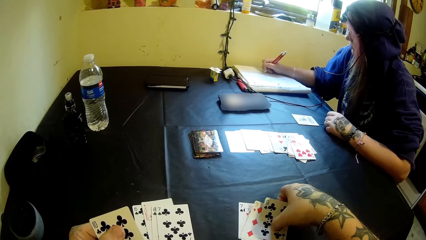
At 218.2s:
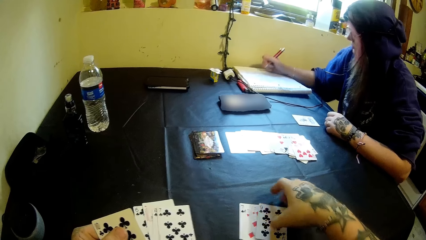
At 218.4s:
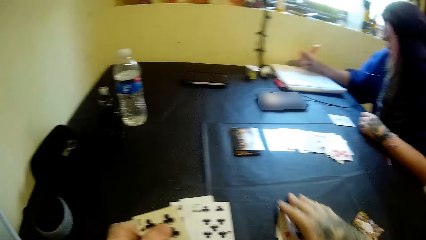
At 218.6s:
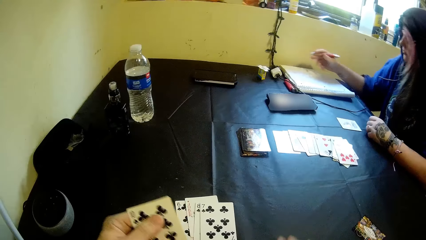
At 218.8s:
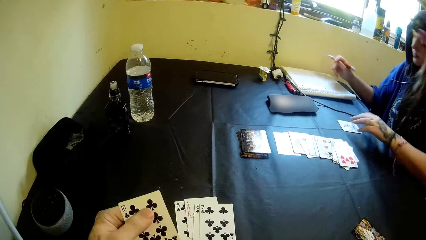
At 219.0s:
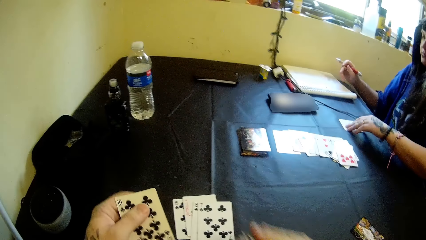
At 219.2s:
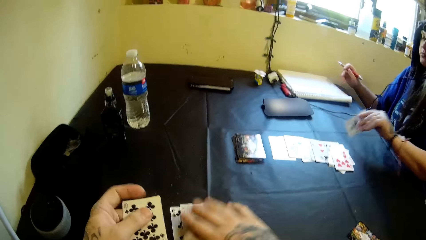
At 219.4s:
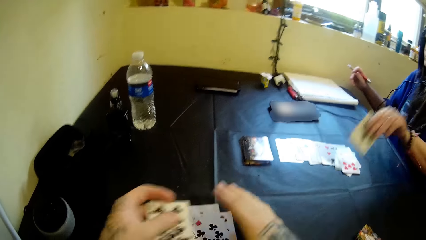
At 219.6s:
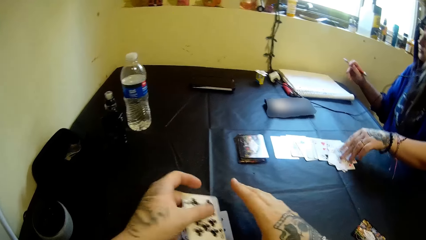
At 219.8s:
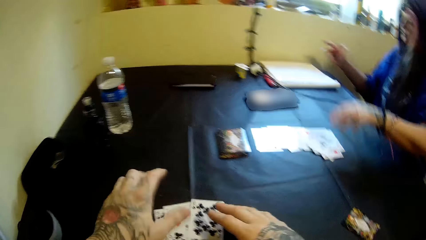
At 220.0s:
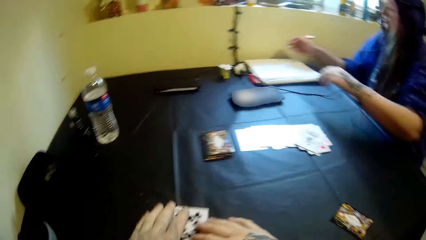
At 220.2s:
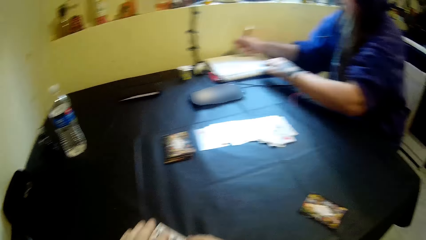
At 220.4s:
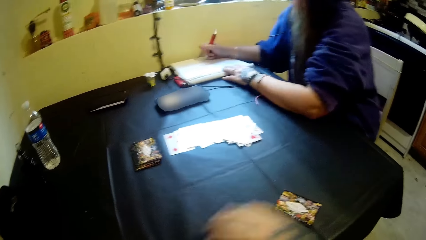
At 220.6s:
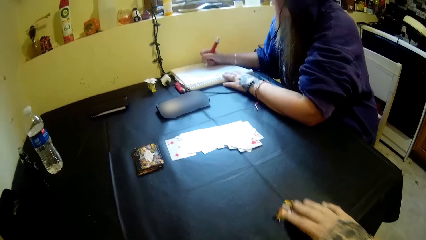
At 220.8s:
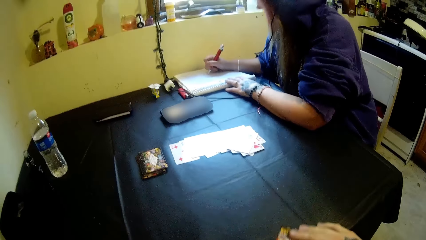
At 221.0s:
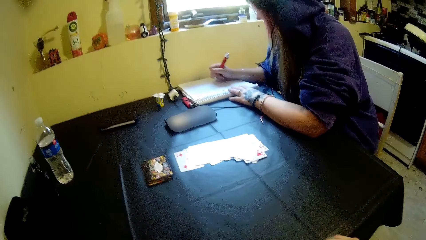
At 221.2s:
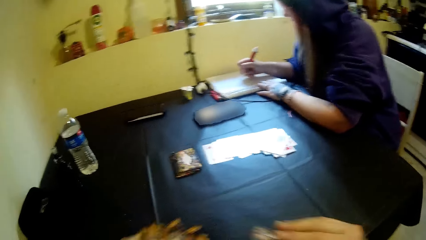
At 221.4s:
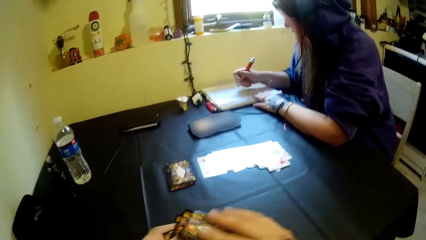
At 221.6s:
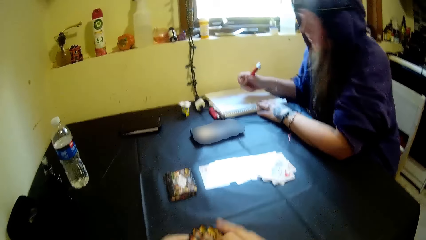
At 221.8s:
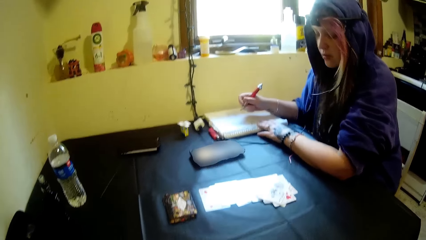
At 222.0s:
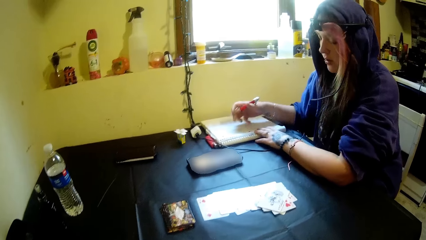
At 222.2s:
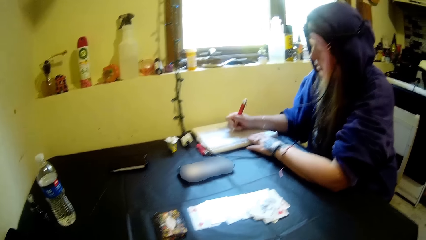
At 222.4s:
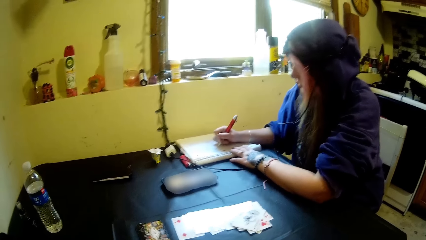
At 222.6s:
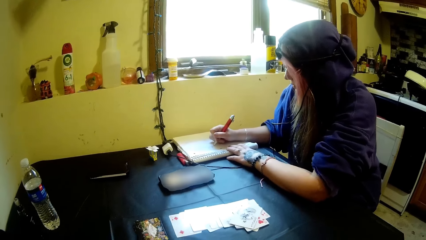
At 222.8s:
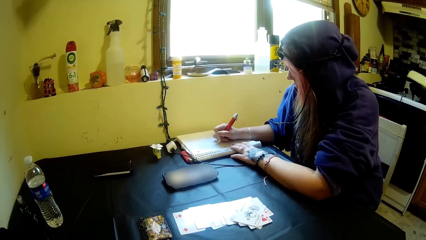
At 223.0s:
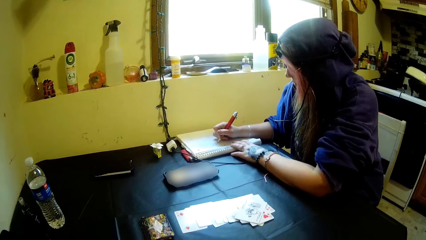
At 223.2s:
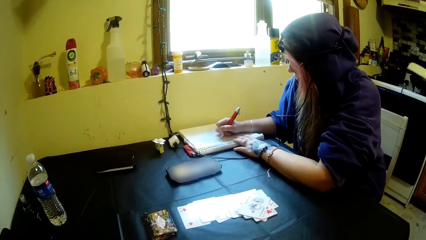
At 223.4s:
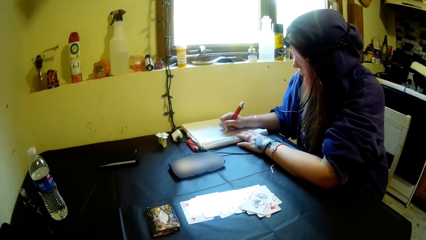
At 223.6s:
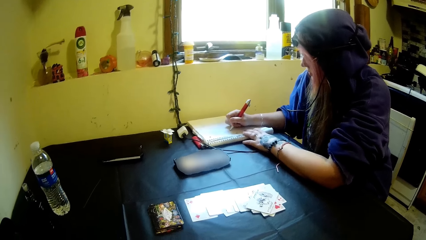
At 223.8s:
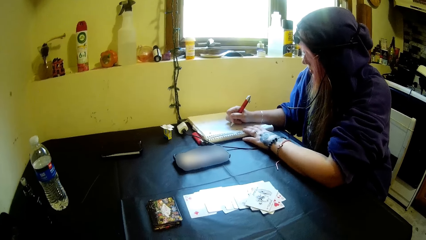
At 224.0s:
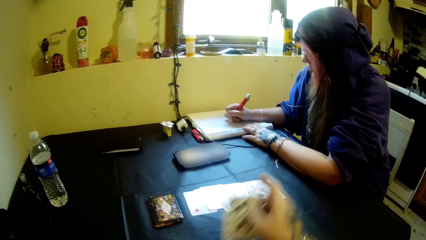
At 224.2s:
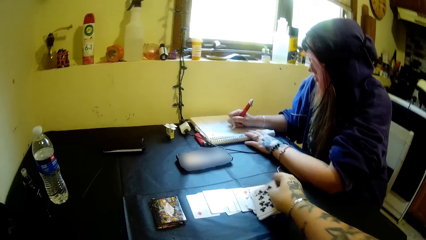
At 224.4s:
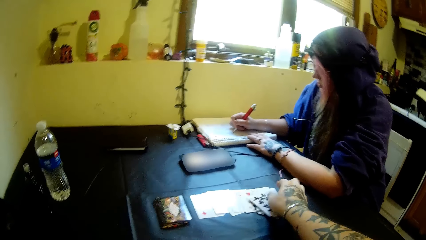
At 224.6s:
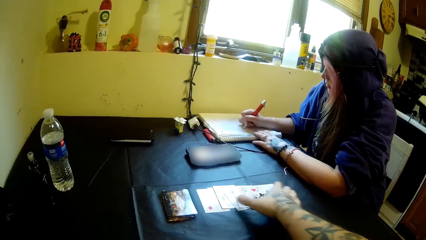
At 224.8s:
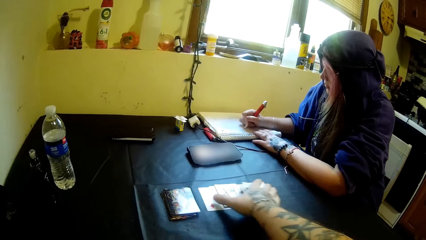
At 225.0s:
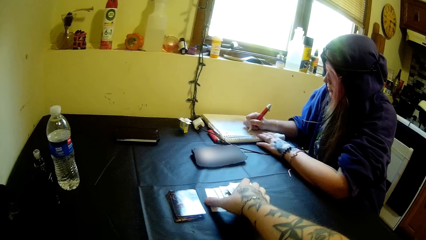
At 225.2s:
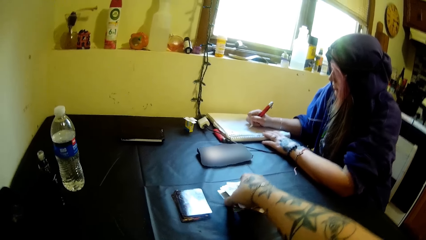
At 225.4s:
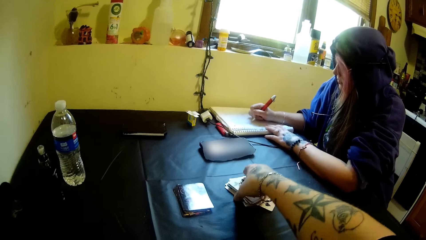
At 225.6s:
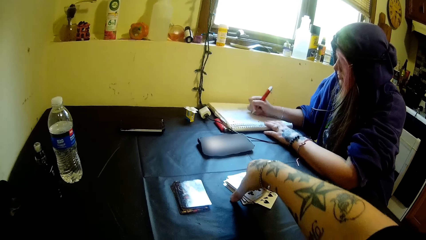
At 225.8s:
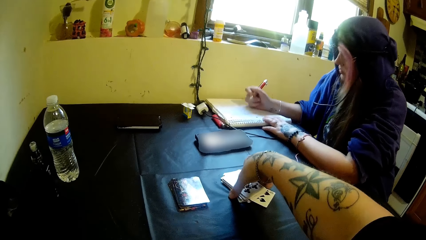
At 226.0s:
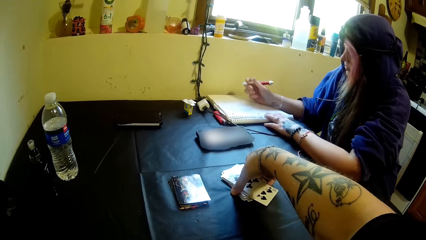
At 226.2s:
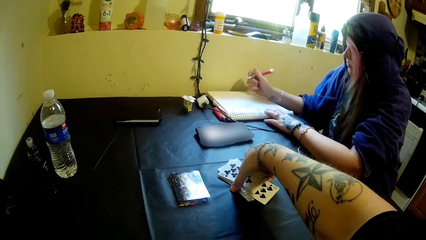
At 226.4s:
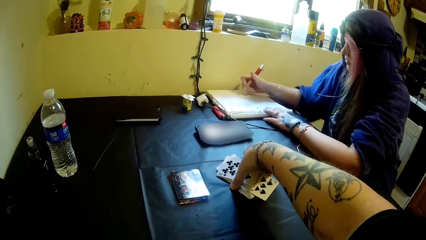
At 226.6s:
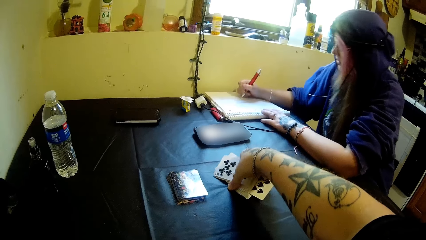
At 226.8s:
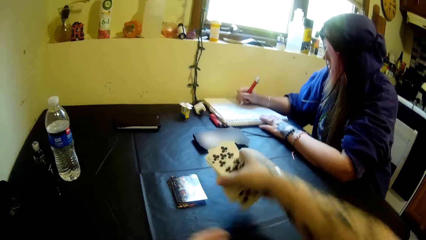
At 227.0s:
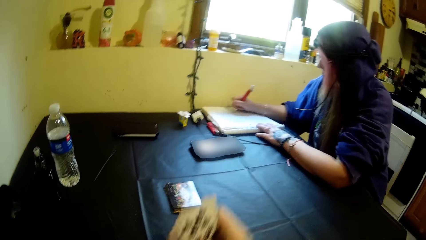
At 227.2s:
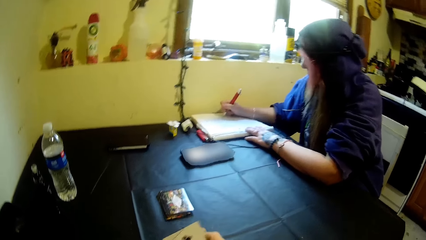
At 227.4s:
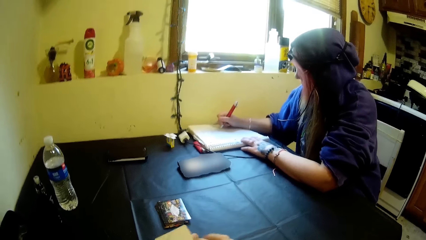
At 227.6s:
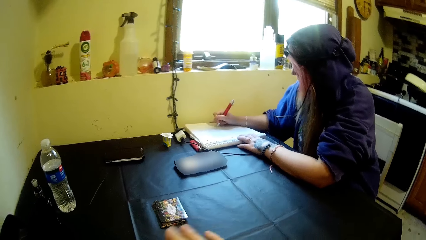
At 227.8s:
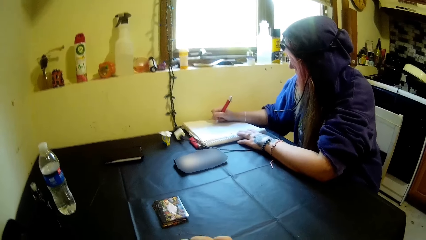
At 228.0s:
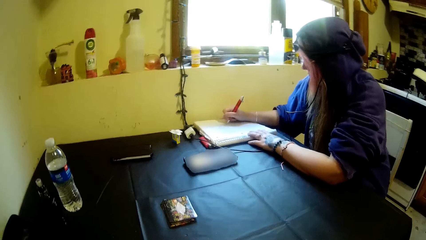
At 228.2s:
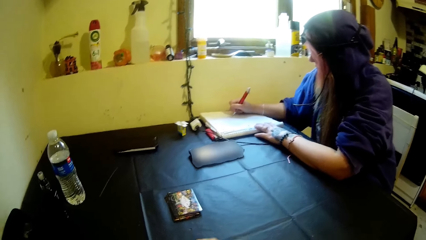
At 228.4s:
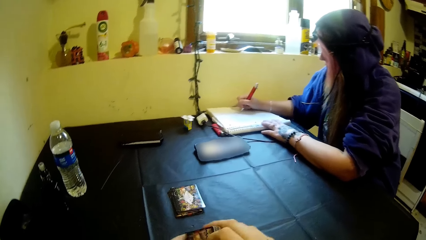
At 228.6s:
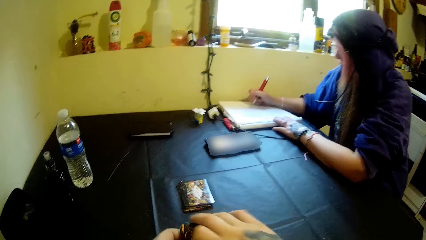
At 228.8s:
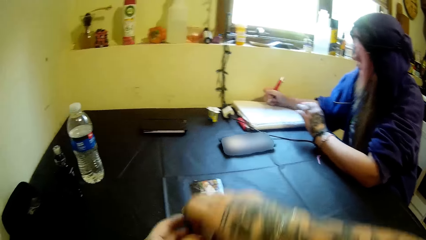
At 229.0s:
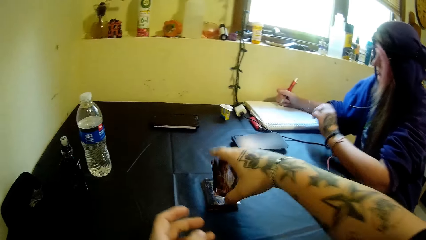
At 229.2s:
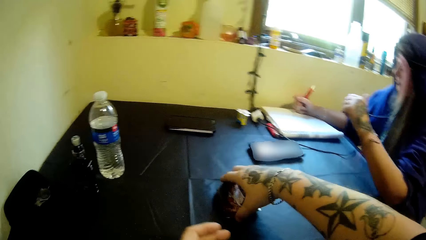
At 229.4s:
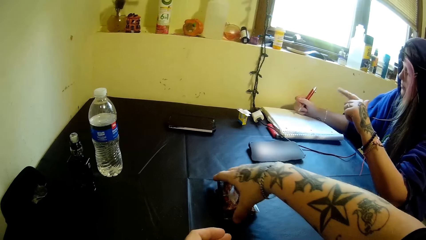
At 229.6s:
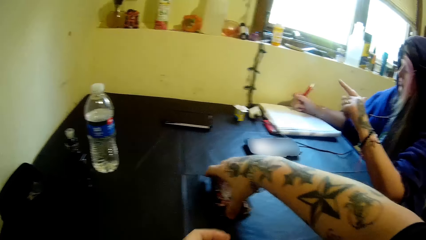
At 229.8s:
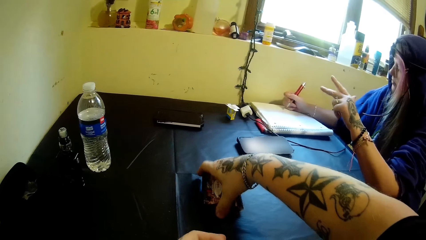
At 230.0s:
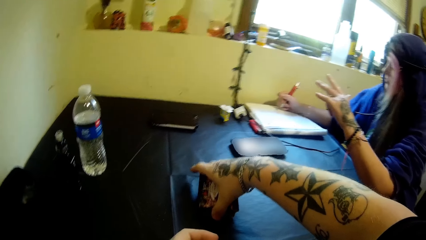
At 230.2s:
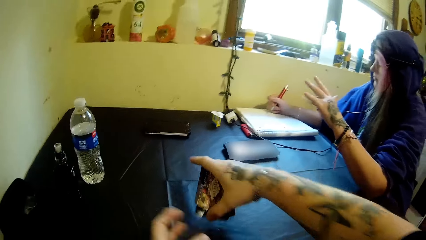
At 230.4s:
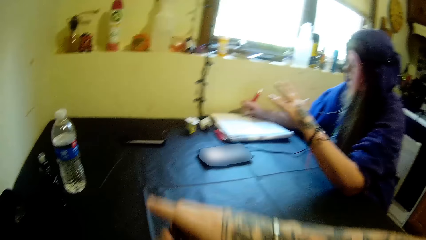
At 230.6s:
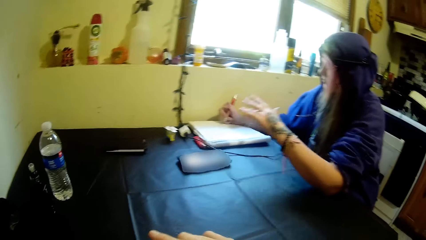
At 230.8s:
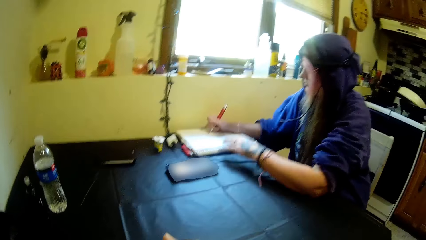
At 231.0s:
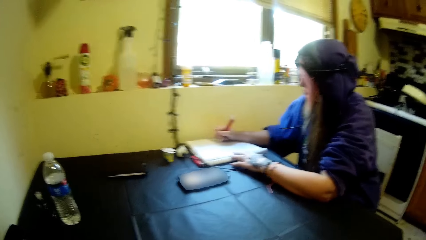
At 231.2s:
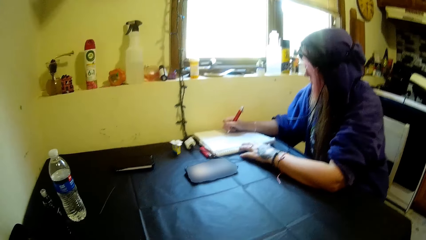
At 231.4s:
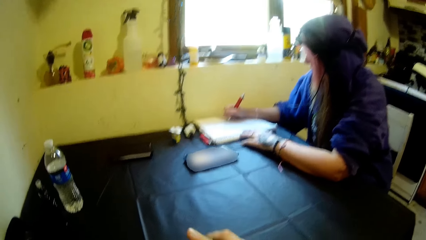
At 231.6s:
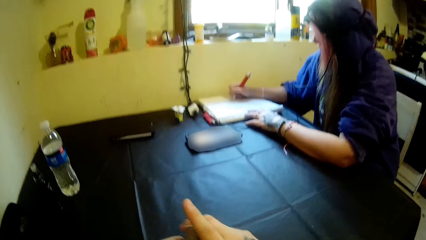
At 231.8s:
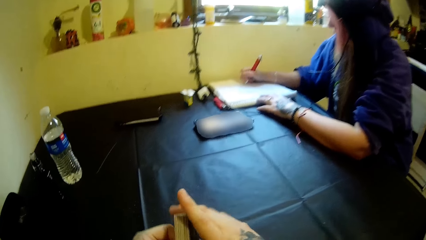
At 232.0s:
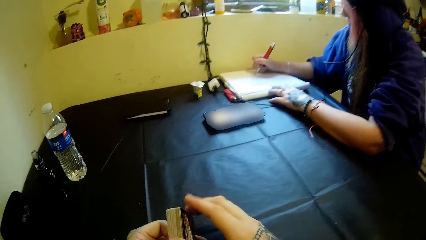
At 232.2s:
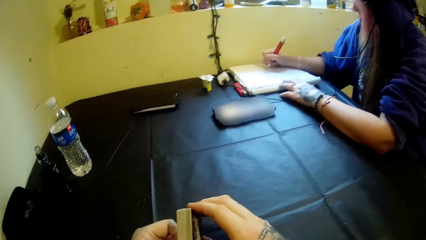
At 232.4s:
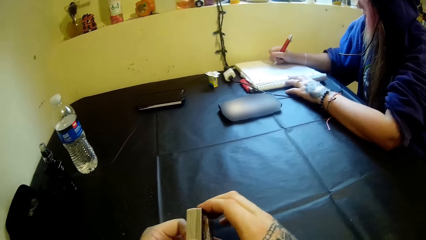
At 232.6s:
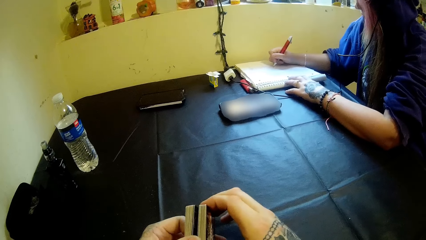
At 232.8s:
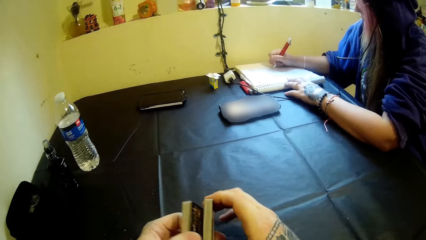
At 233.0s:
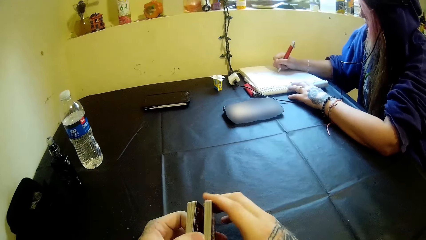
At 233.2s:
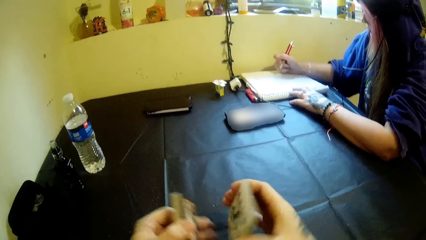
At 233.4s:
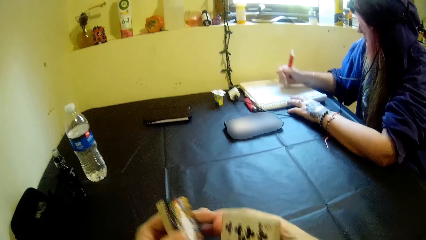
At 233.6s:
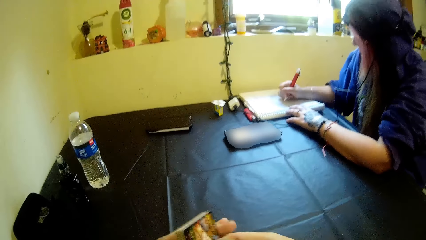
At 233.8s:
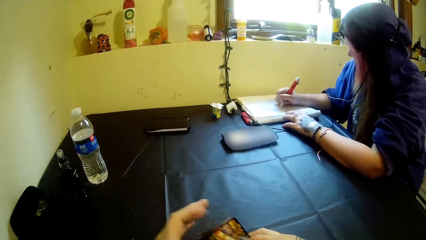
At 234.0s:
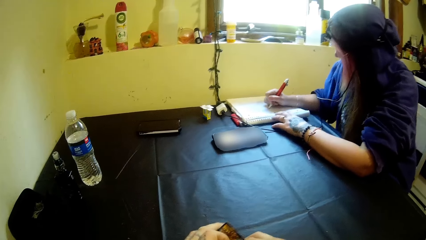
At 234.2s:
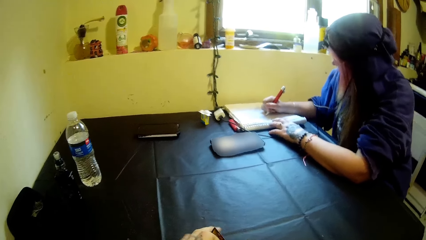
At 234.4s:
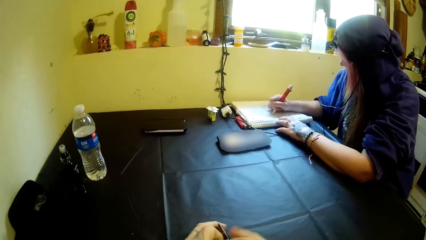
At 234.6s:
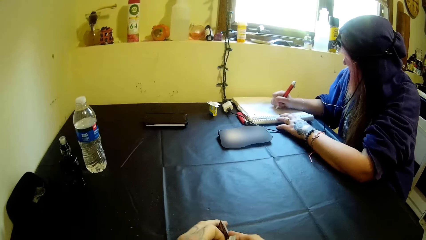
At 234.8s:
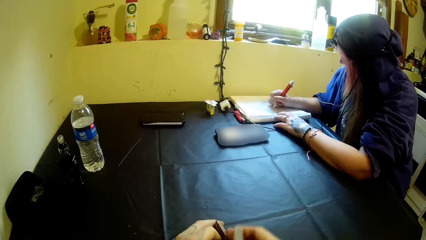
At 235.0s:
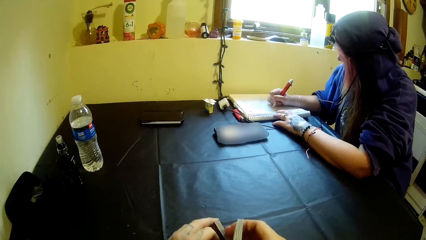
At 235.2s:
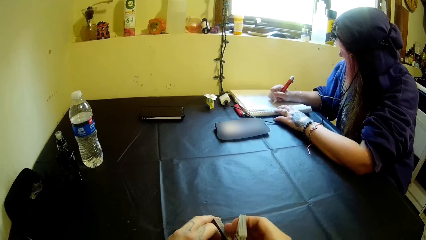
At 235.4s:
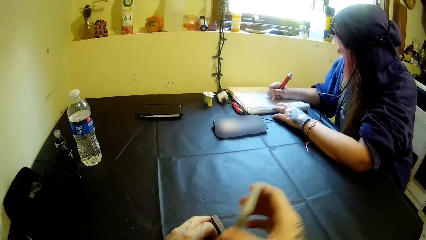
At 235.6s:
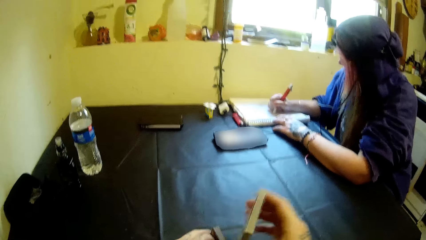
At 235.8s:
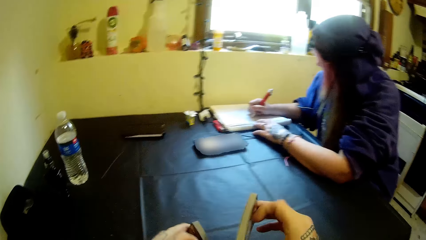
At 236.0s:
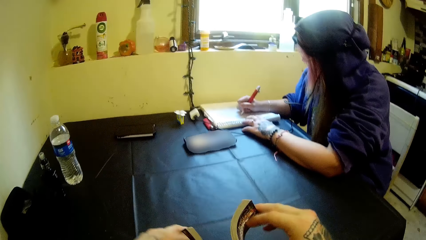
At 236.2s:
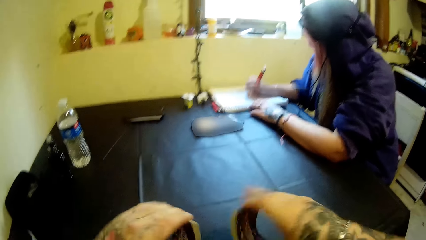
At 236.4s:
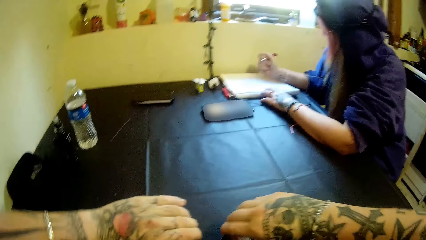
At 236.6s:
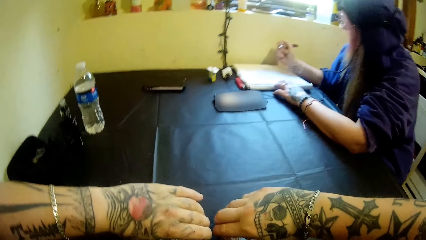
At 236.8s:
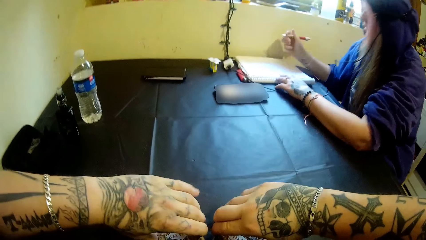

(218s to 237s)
A woman writes on the book. The camera wearer gathers some other cards on the table. They take the cards off the table. They take some other cards off the table. They place the cards on the other cards. They shuffle the cards.
